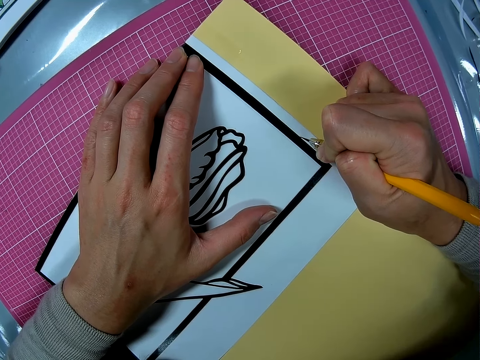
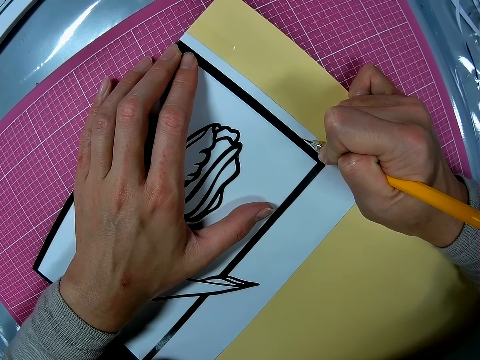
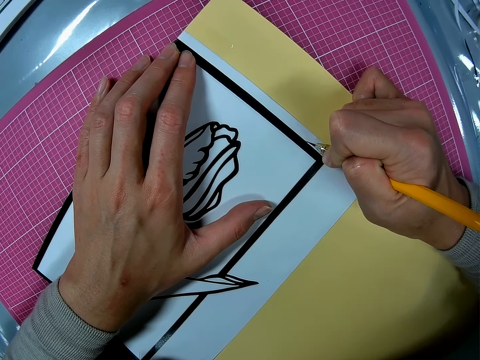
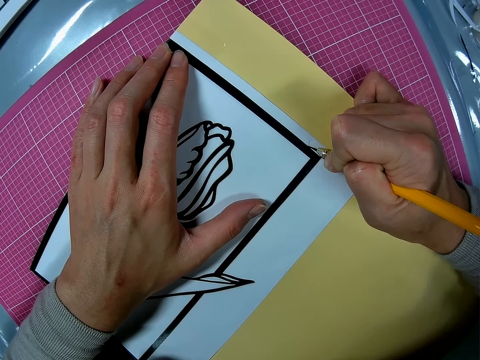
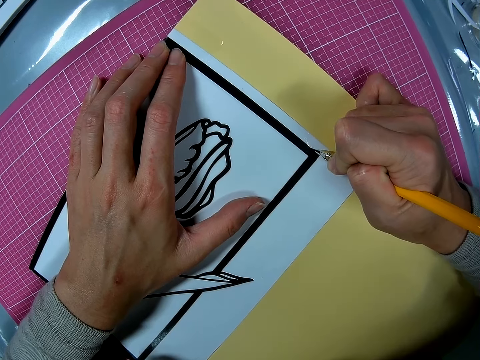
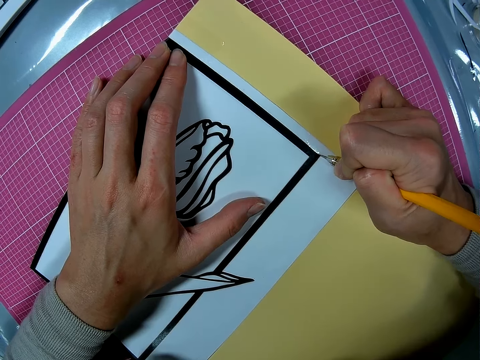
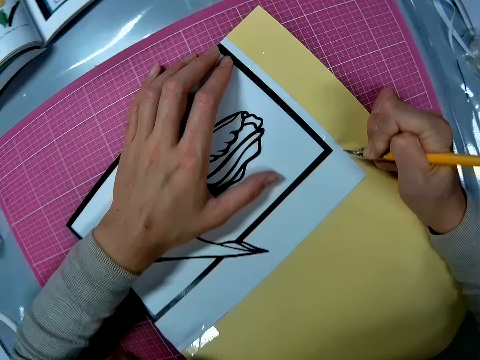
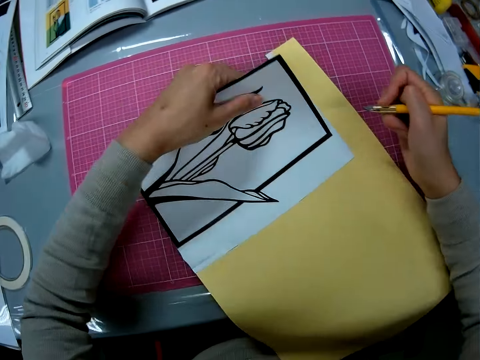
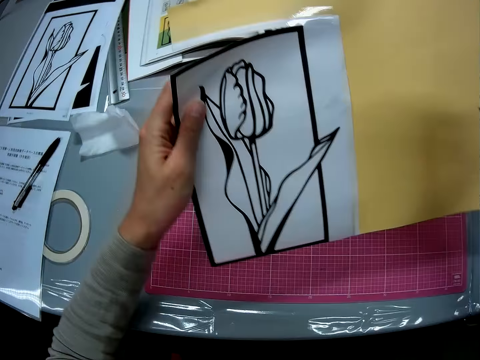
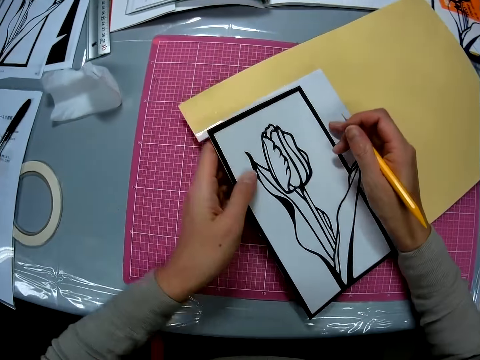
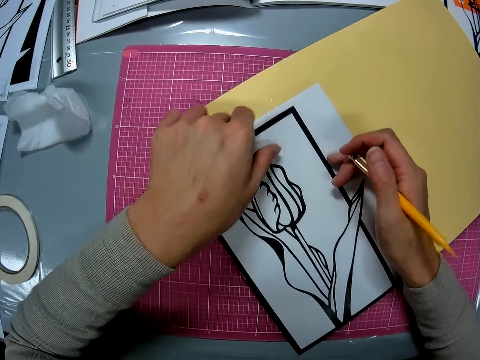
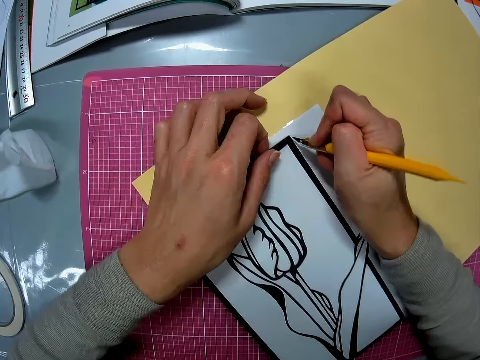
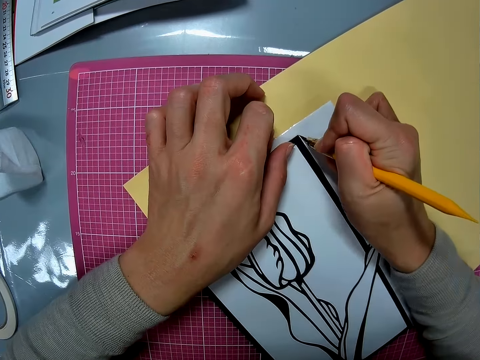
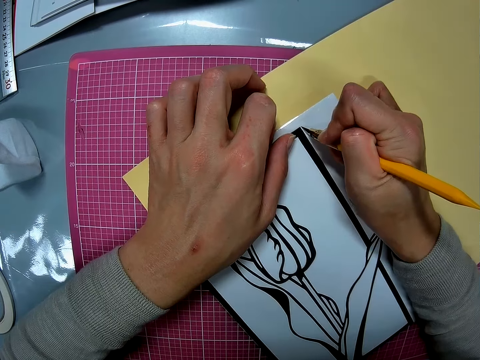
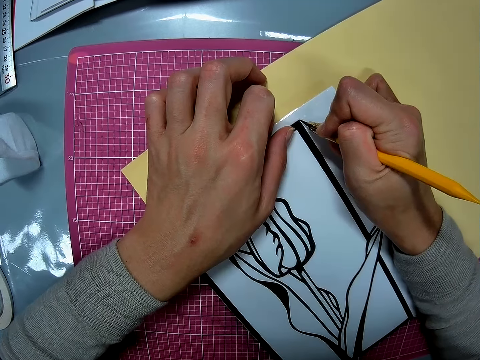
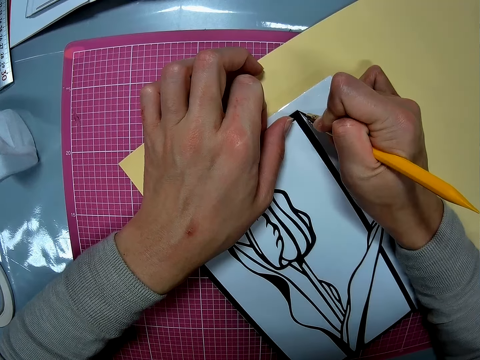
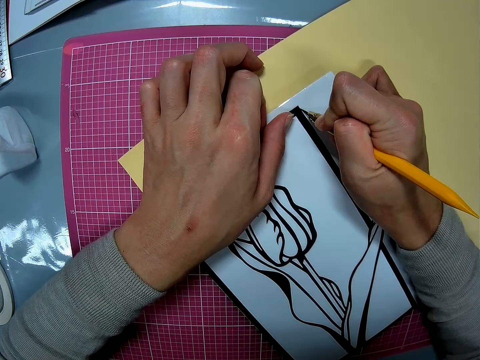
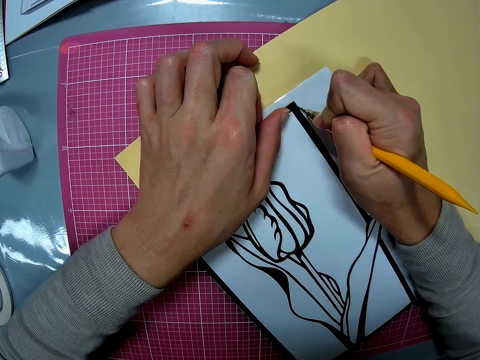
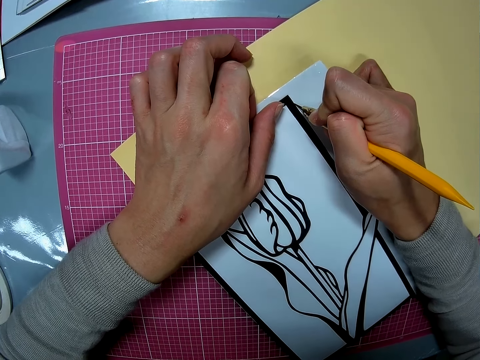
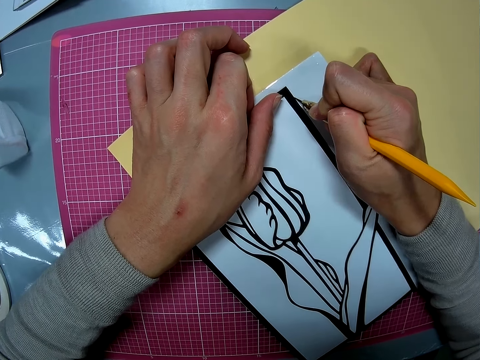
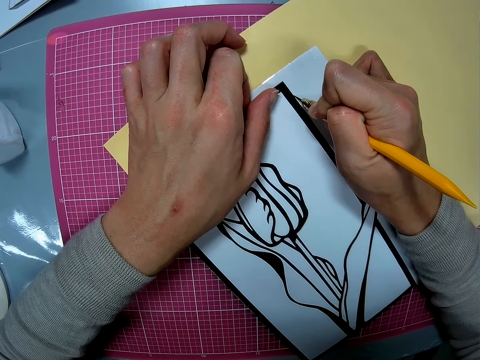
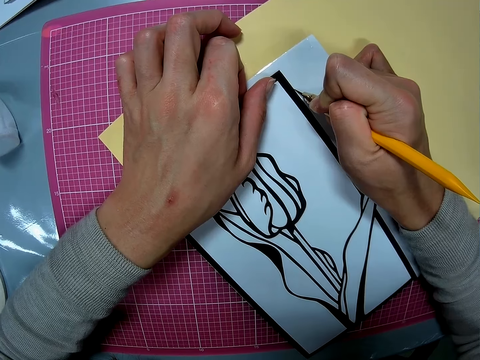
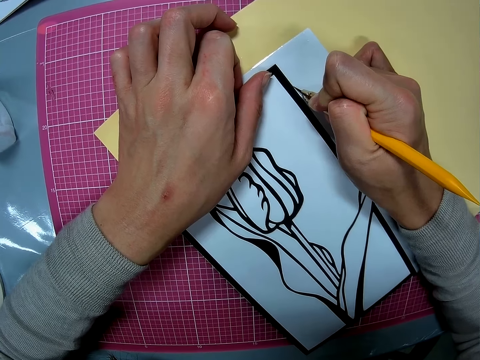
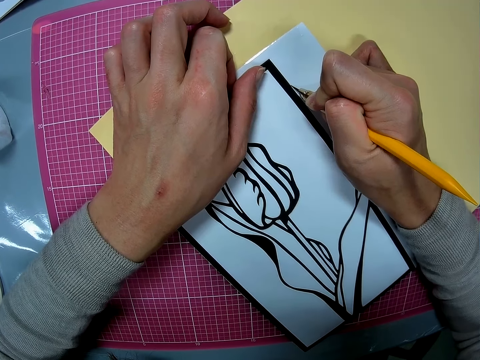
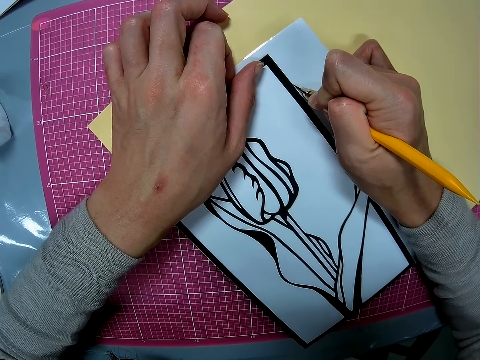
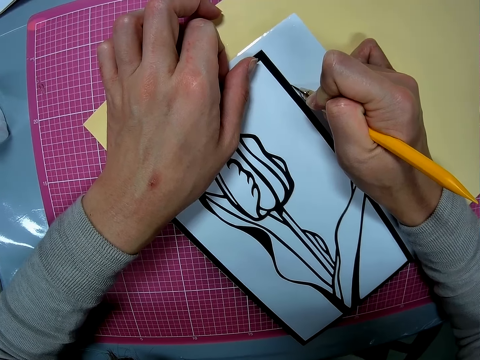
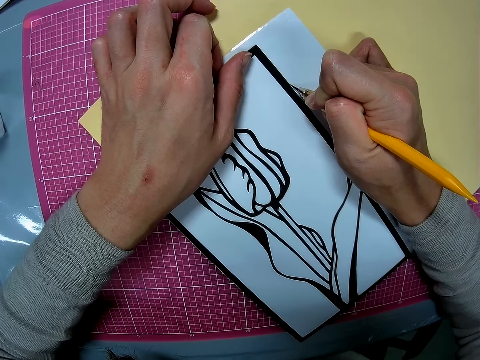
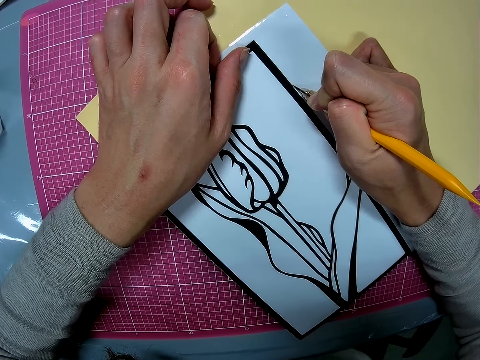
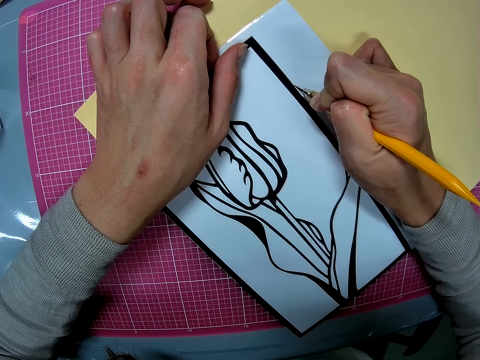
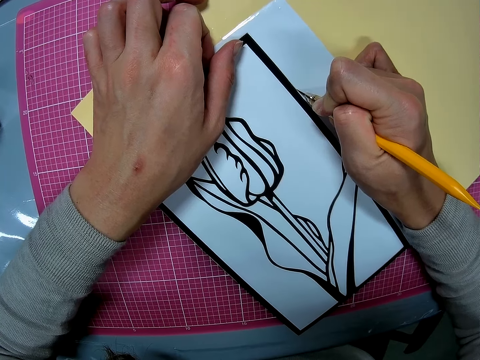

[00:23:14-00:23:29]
The camera wearer turns the papercraft sheet on the table. They put the paper on the cutting mat. They cut out the papercraft piece from the papercraft sheet with the paper cutter on the cutting mat.

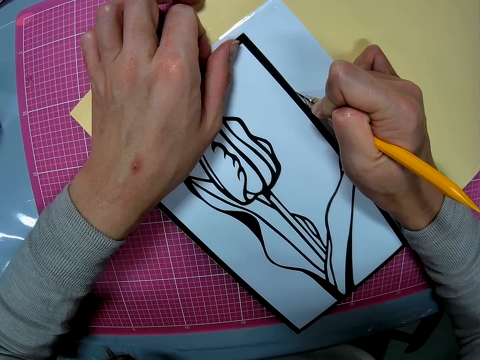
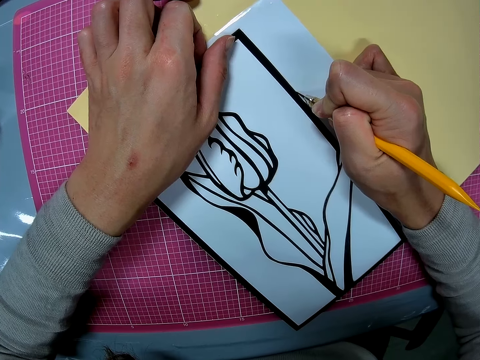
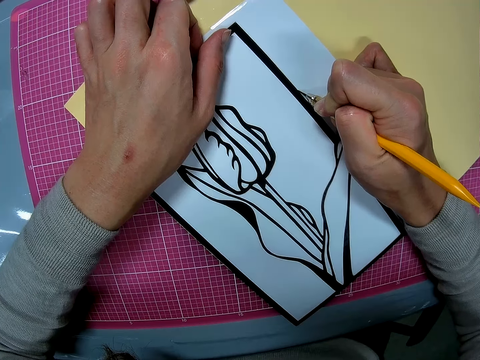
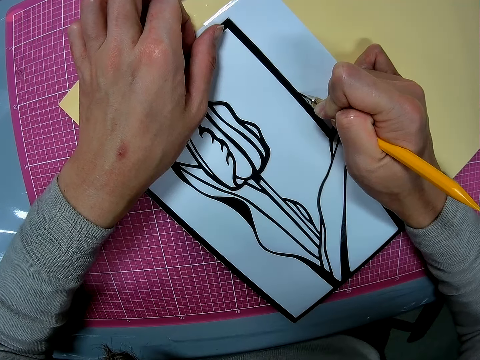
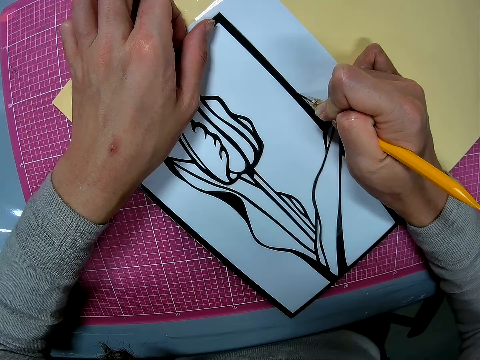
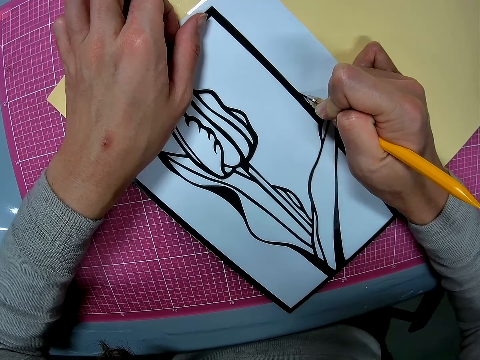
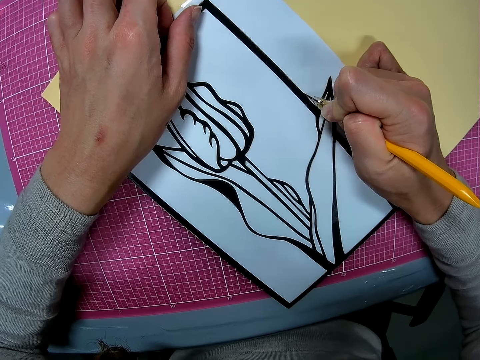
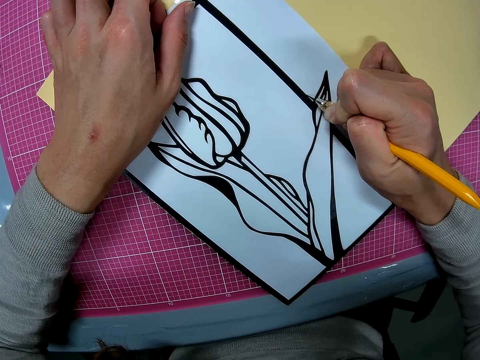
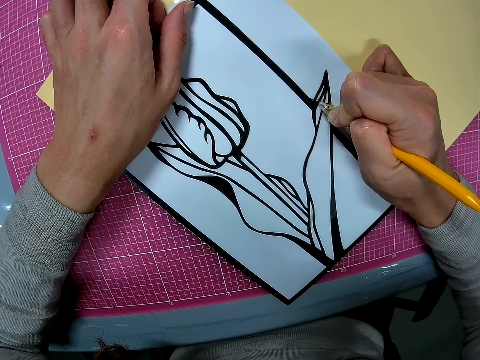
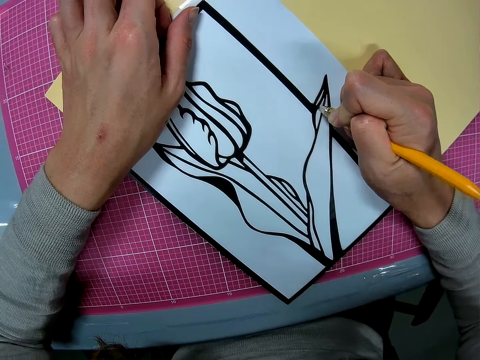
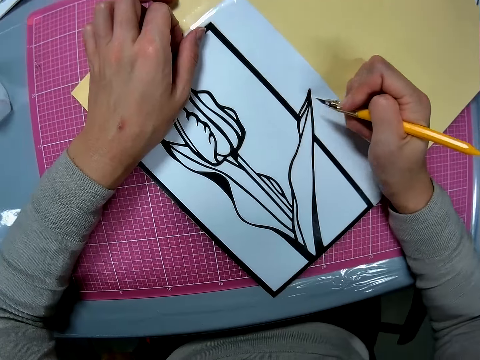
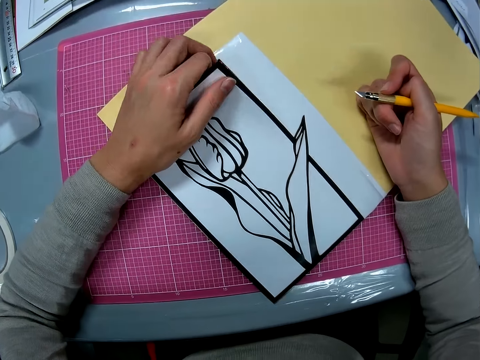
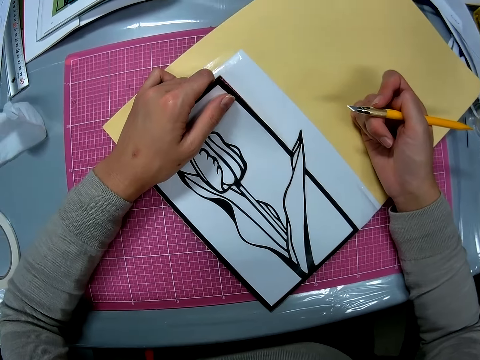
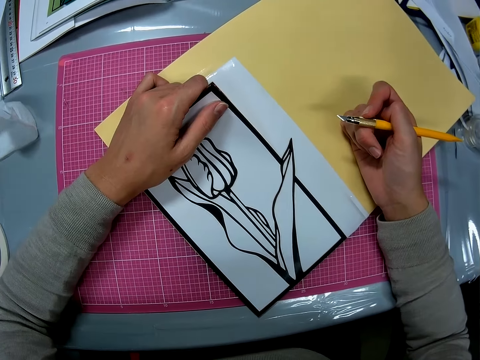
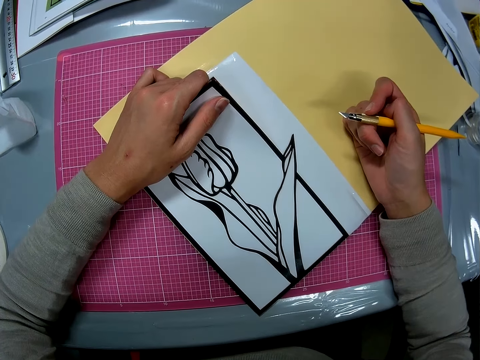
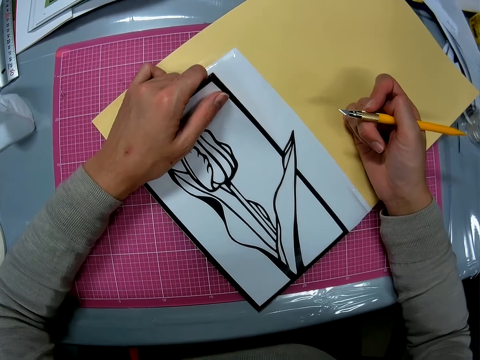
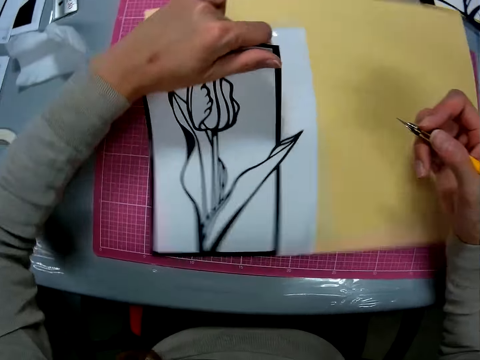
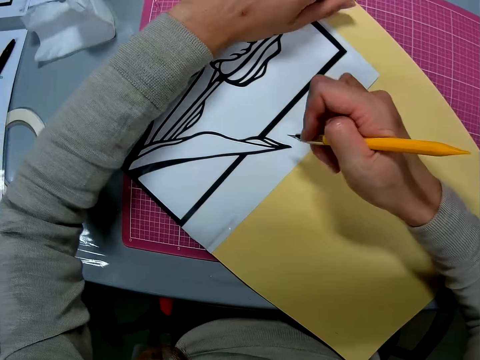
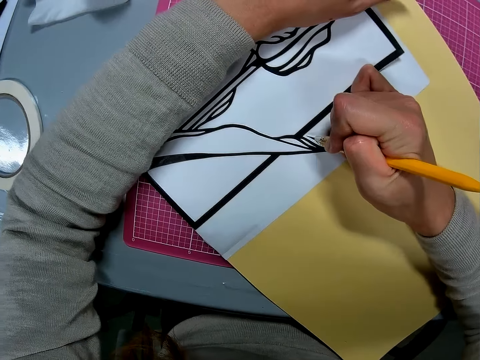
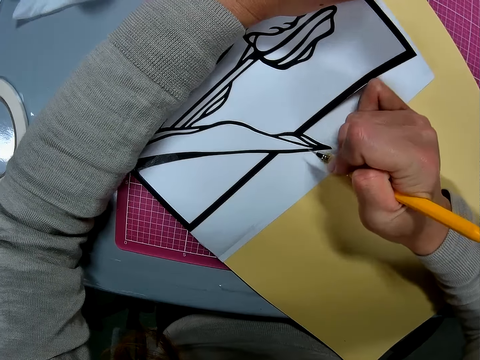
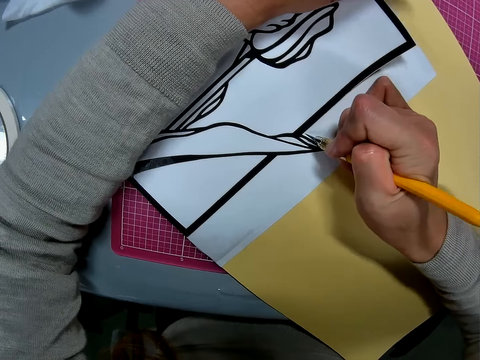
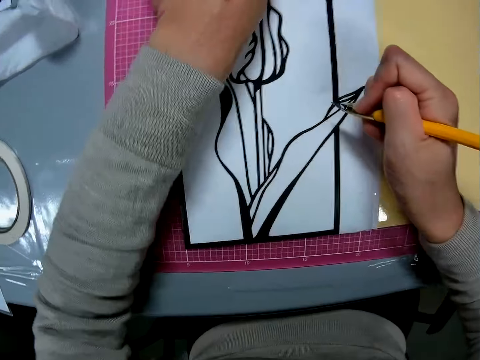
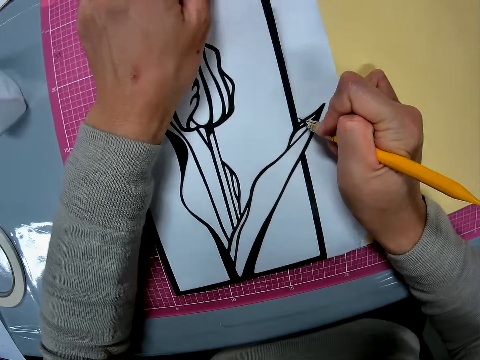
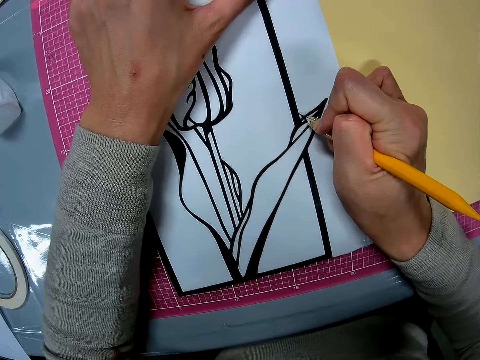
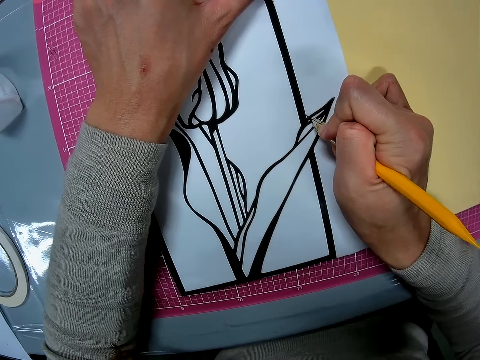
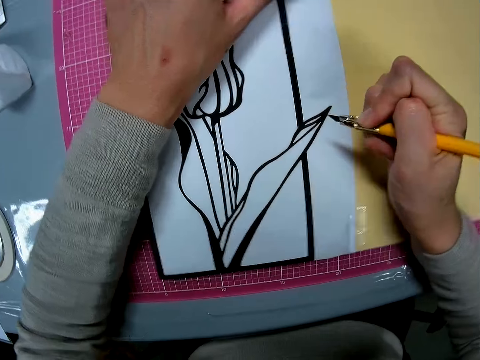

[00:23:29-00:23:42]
The camera wearer lifts the paper upwards. They look at the paper. They turn the papercraft sheet on the table. They hold the pen knife on the craft paper. They turn the paper. They cut the paper with the pen knife on the cutting mat.
